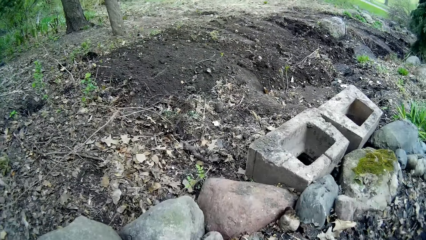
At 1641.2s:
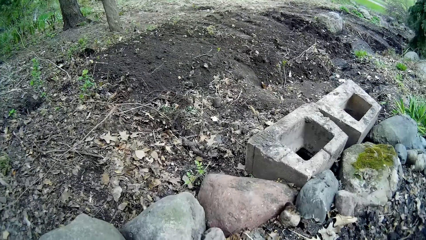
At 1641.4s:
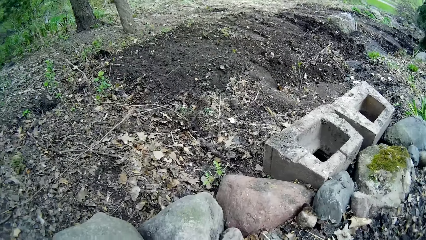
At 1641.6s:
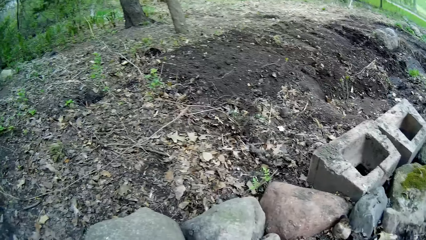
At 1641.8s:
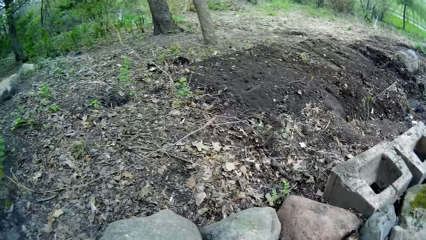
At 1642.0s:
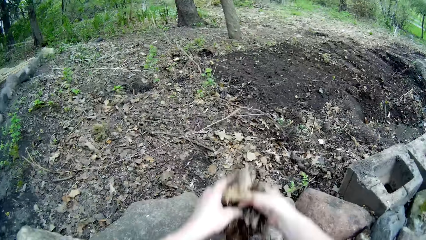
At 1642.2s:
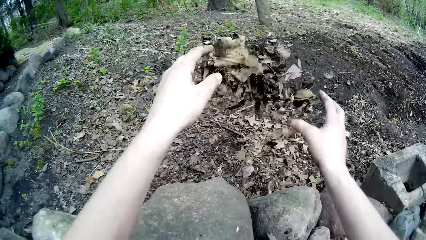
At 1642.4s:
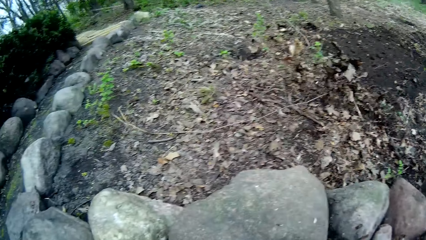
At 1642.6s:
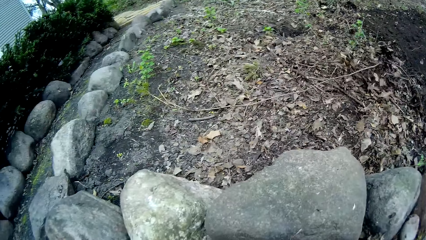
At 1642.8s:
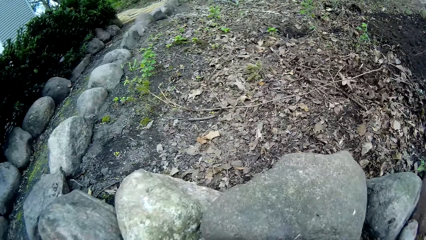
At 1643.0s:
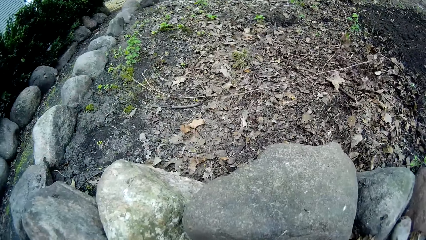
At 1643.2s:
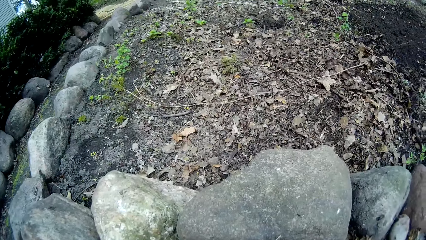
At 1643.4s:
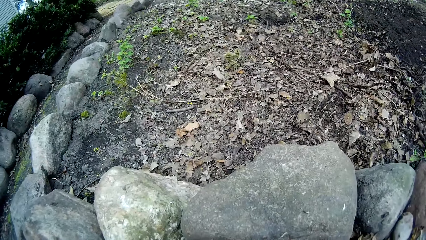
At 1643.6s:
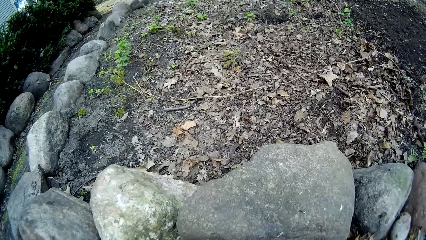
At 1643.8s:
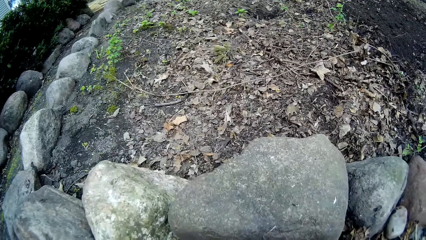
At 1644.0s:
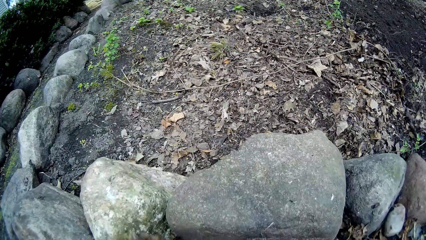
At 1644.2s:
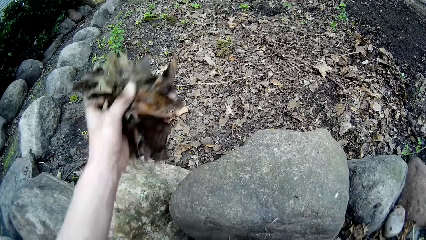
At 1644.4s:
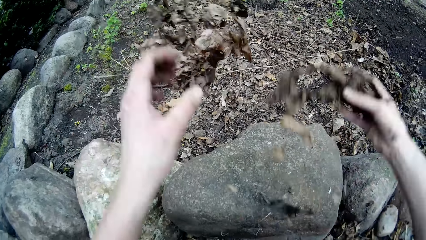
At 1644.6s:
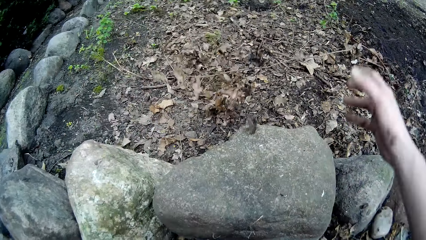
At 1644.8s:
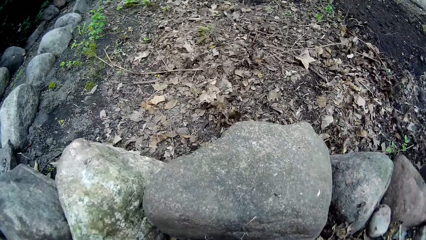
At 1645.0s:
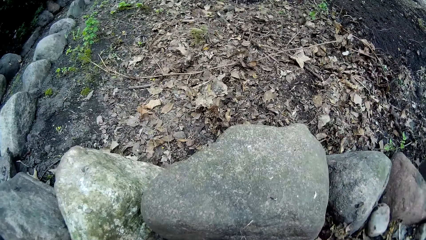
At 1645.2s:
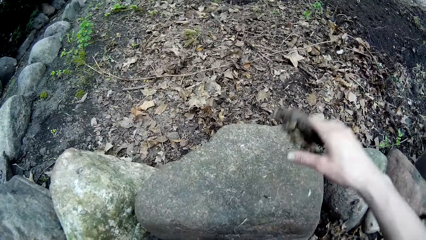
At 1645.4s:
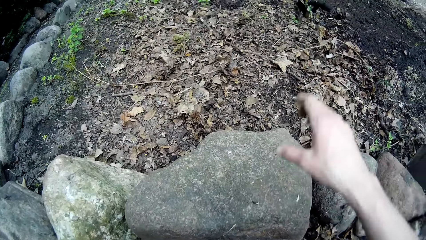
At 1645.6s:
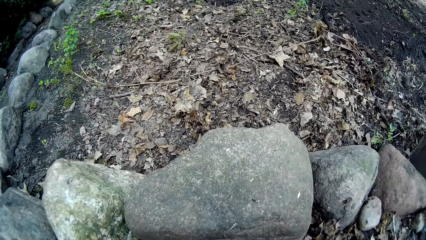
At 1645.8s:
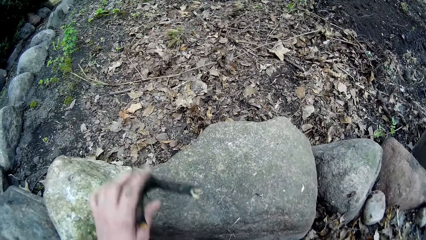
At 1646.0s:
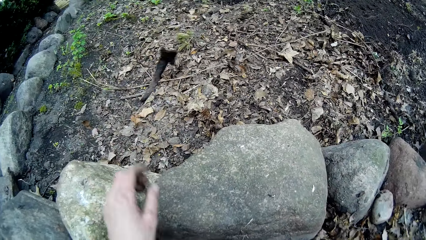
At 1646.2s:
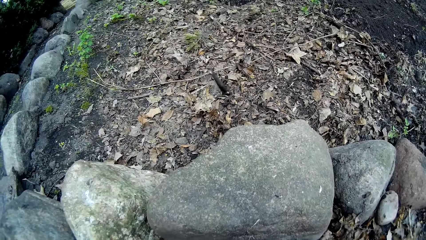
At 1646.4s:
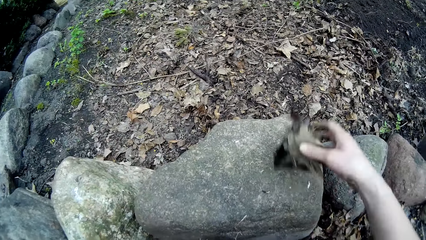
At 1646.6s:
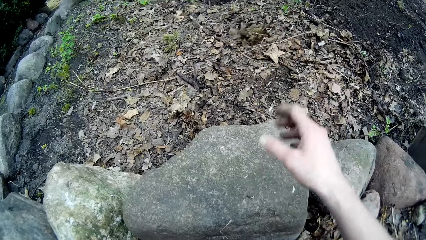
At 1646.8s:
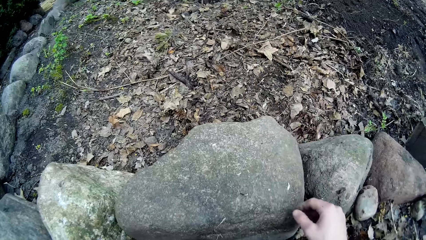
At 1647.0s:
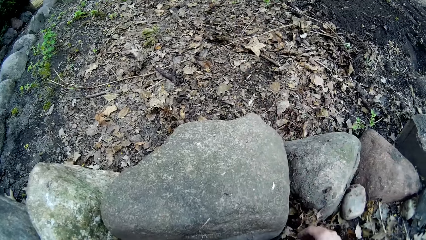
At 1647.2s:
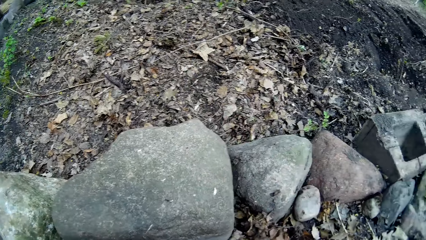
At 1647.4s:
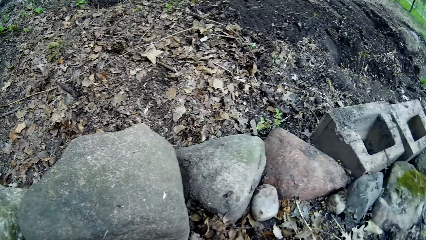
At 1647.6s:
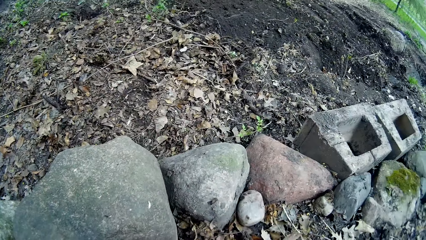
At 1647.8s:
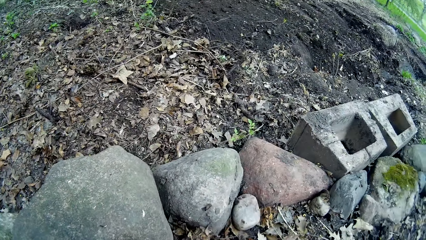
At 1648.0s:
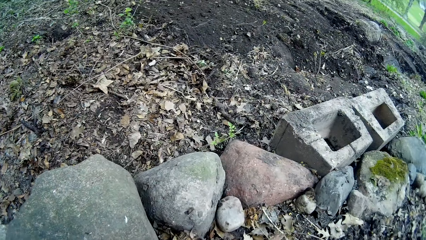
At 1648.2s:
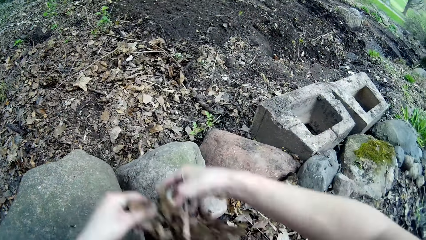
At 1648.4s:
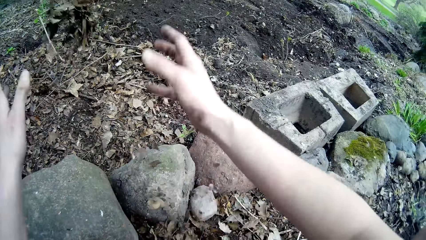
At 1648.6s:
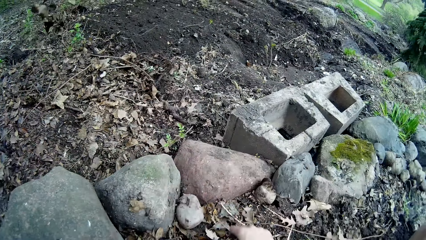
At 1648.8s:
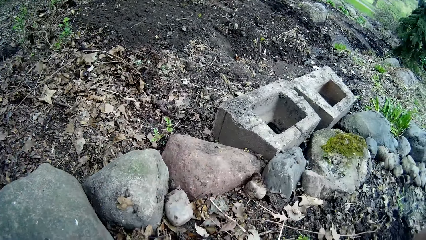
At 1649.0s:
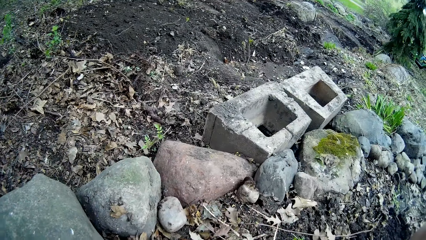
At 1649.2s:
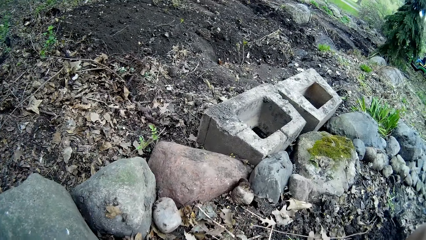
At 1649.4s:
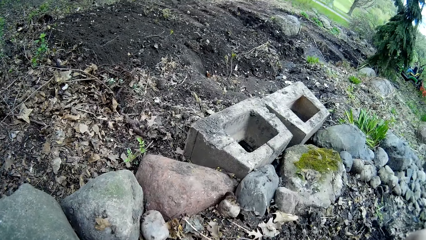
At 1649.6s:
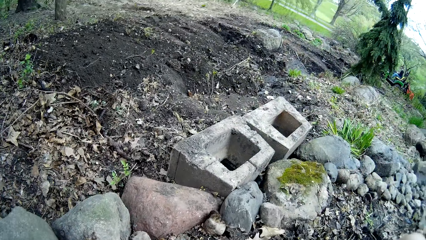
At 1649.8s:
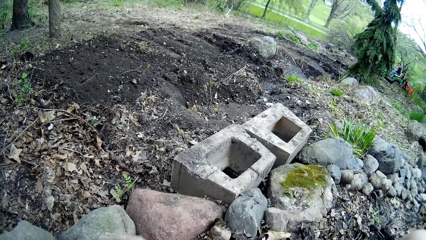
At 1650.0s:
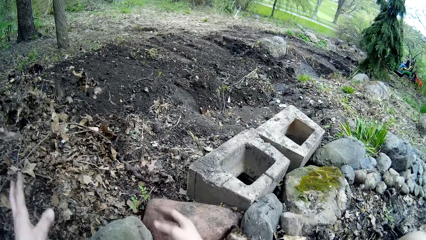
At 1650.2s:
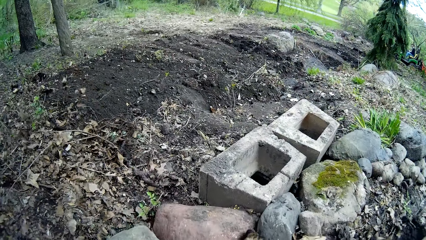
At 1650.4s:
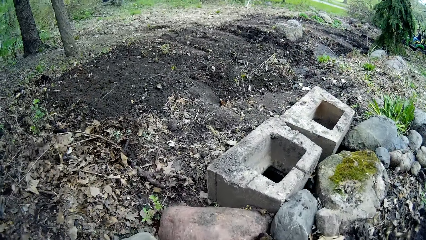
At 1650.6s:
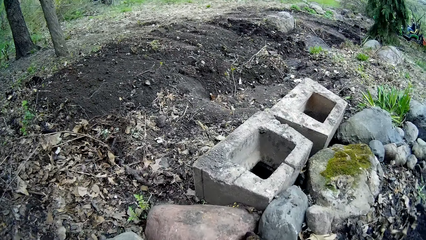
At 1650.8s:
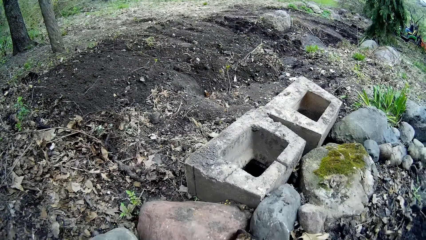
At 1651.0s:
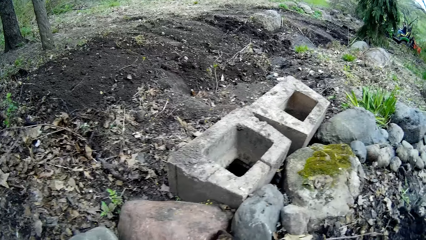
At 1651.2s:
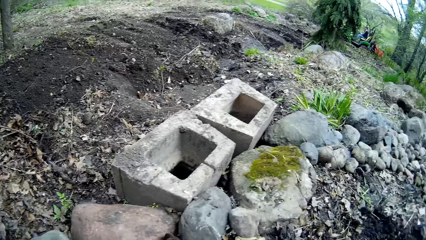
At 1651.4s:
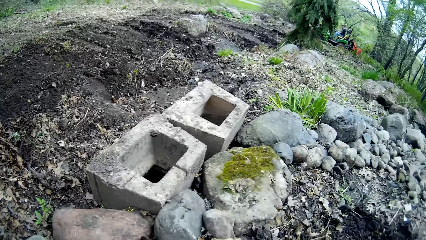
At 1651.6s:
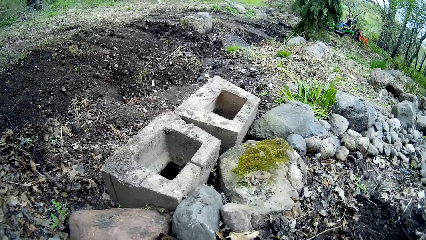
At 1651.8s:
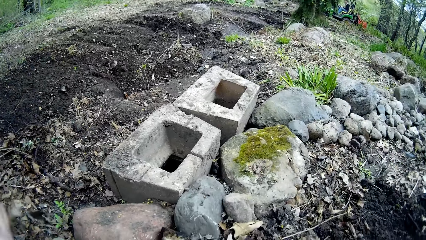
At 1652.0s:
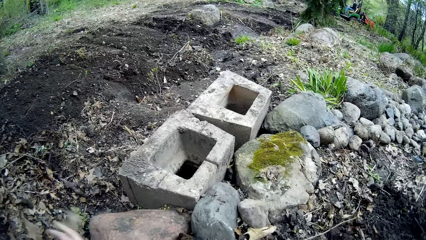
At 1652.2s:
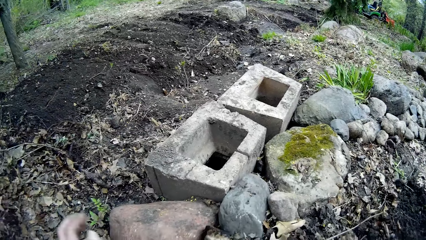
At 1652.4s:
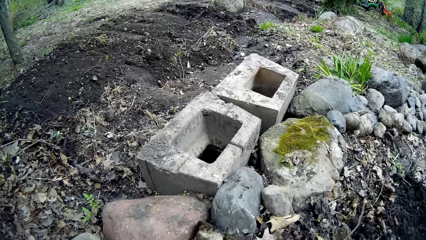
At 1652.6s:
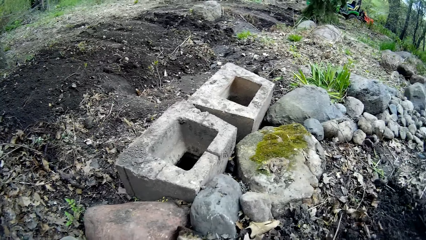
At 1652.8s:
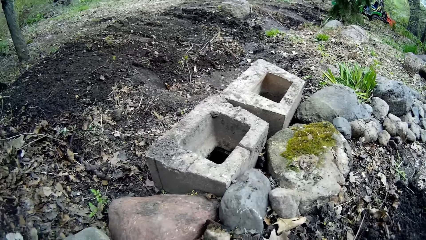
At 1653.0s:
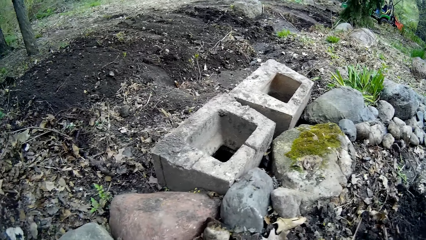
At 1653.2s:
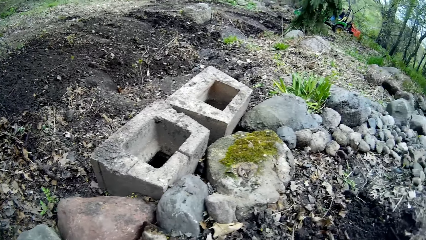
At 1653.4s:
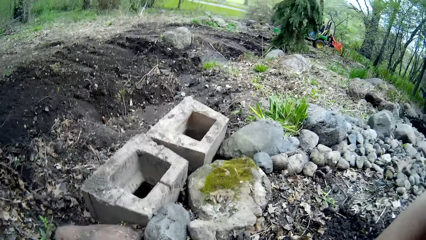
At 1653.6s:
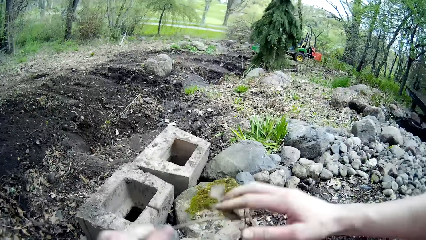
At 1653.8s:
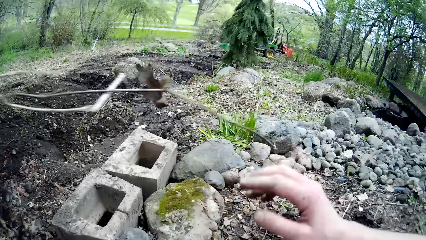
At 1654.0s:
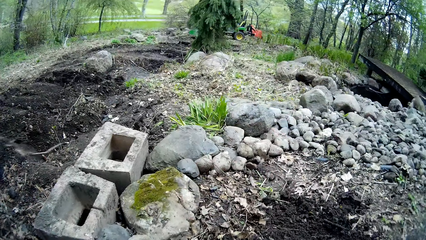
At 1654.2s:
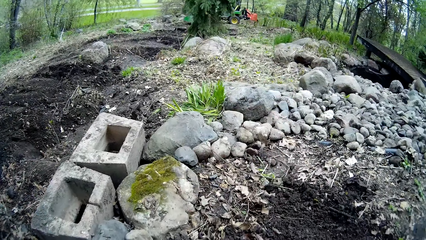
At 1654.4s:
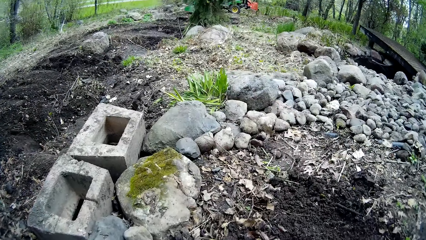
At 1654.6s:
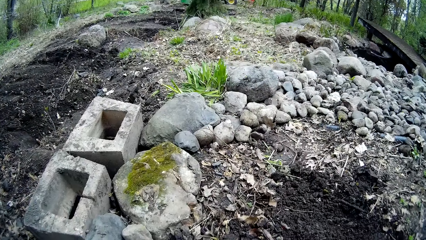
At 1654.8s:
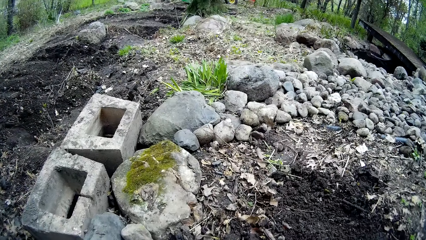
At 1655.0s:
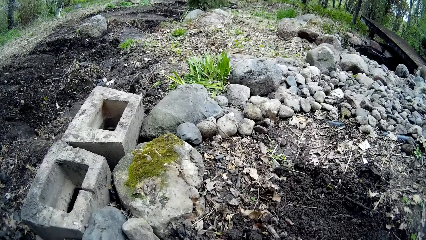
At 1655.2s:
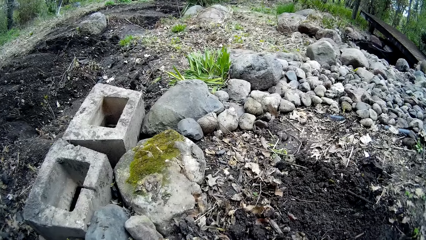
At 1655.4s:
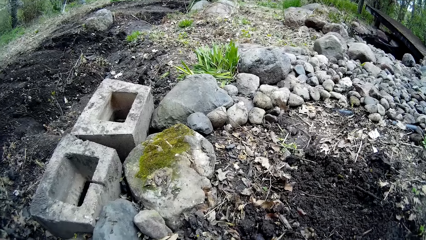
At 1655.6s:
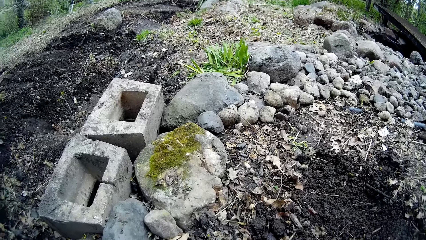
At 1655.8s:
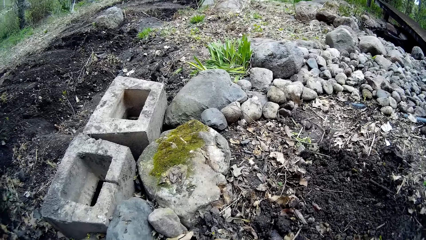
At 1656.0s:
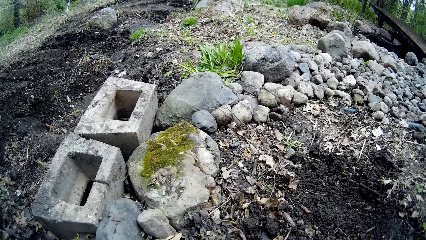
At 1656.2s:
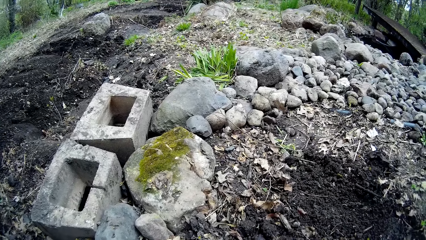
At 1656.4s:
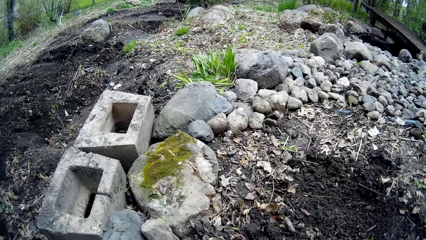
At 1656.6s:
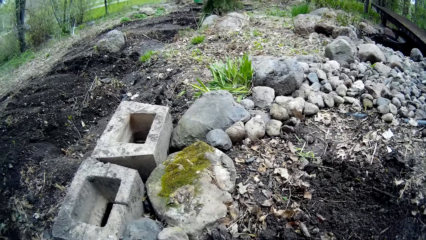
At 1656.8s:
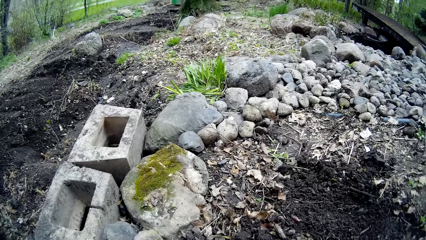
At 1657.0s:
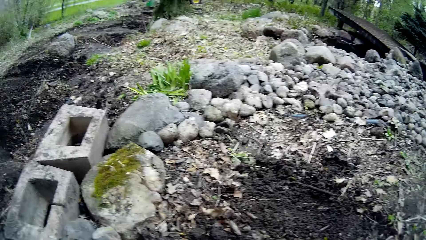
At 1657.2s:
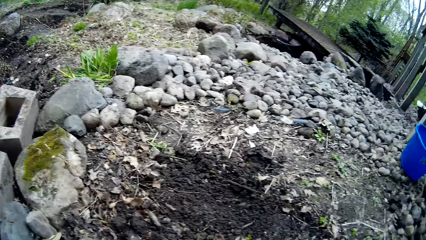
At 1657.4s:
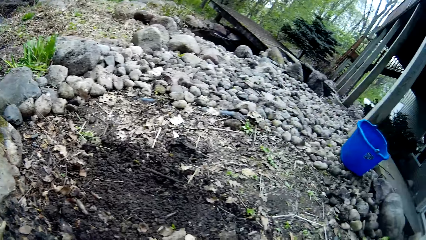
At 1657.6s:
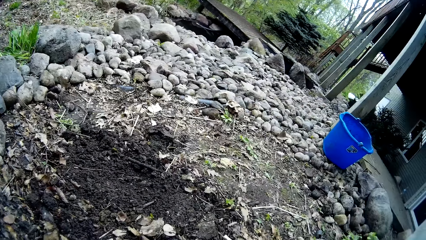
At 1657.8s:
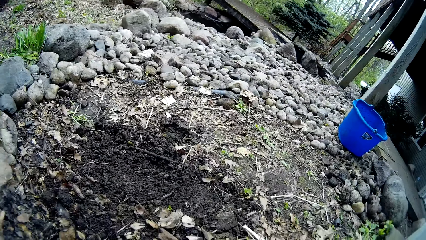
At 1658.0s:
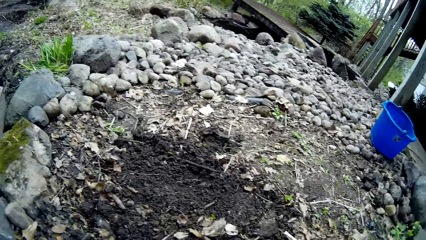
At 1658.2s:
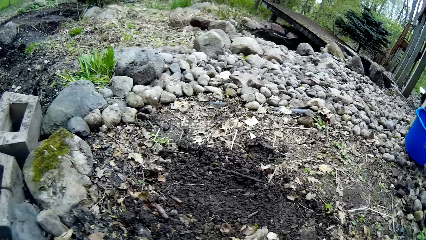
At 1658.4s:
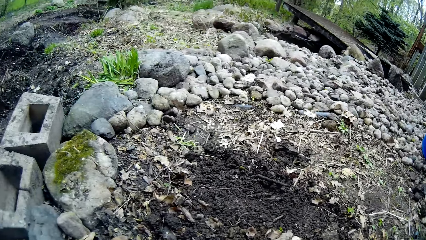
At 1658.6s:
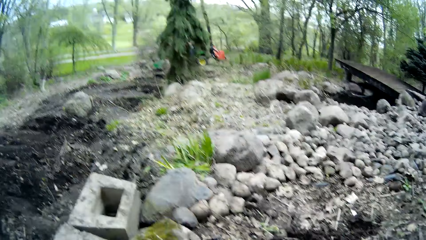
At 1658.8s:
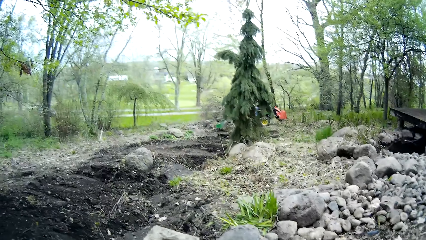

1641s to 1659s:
The camera wearer throws dirt on the ground with both hands. They throw dirt again. They throw a stick. They throw dirt repeatedly. They throw sticks.
